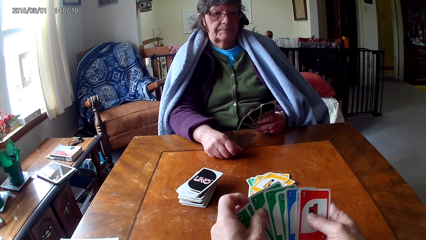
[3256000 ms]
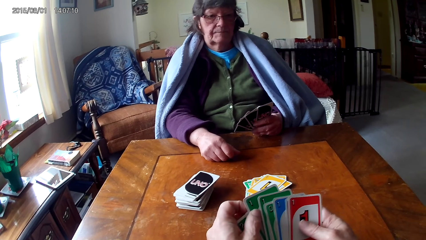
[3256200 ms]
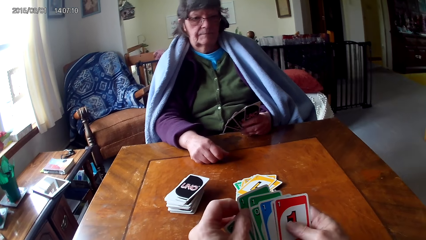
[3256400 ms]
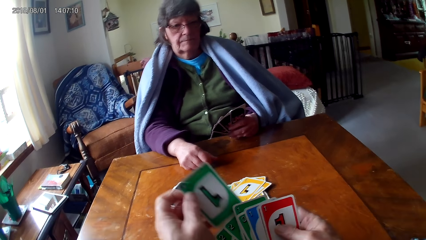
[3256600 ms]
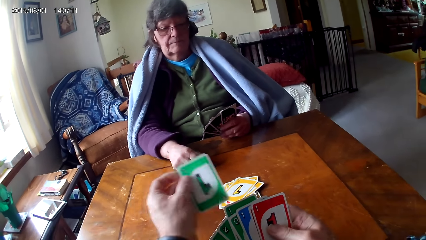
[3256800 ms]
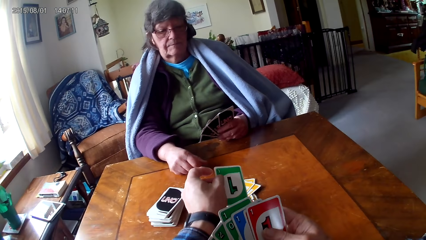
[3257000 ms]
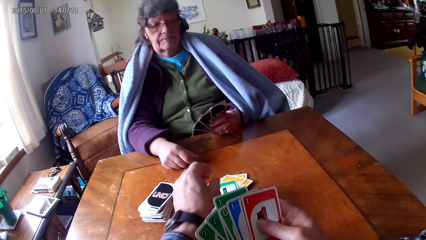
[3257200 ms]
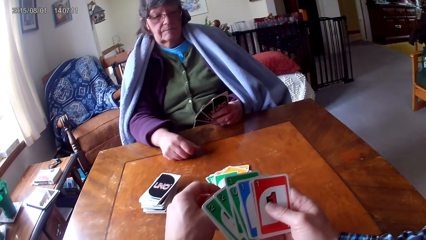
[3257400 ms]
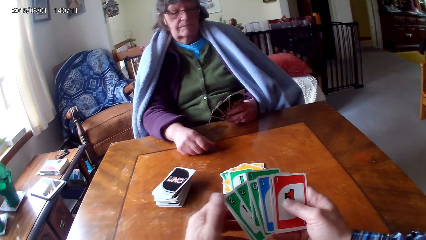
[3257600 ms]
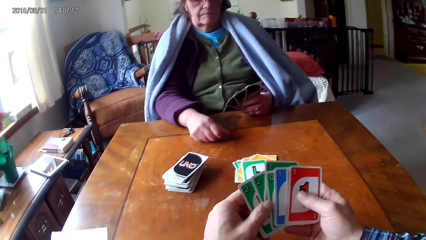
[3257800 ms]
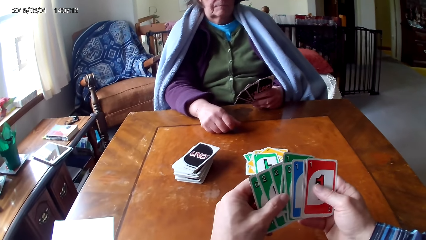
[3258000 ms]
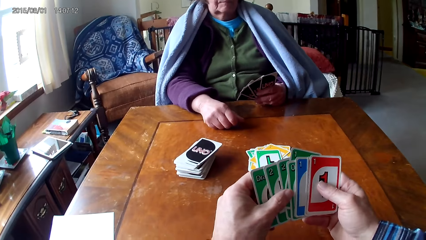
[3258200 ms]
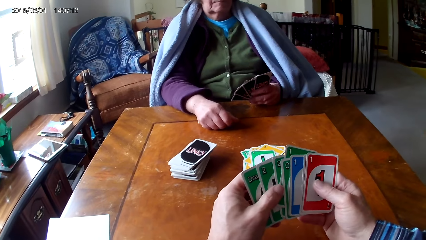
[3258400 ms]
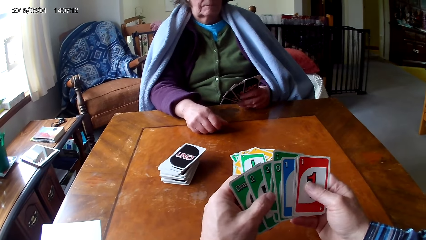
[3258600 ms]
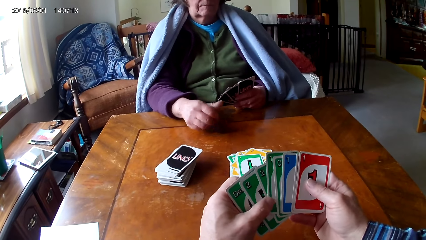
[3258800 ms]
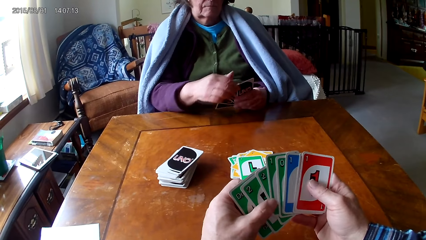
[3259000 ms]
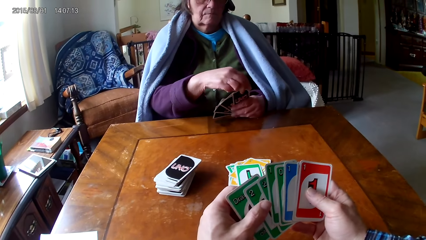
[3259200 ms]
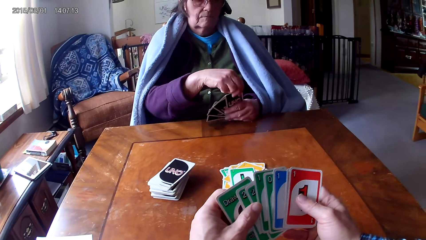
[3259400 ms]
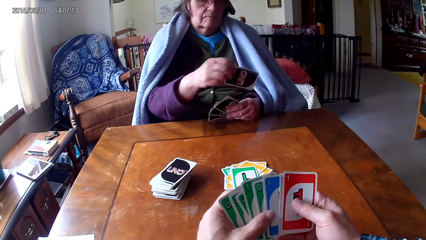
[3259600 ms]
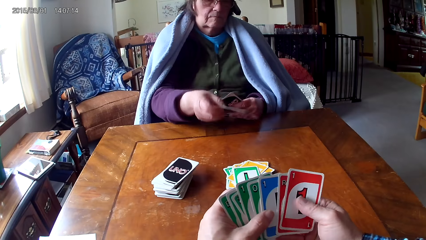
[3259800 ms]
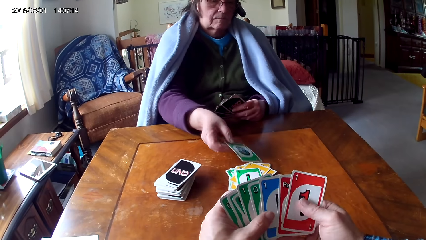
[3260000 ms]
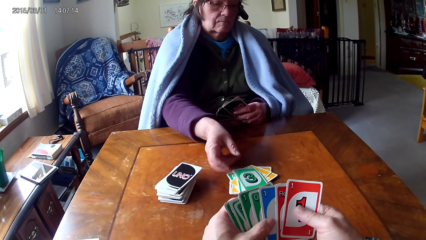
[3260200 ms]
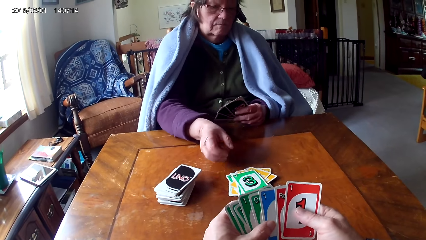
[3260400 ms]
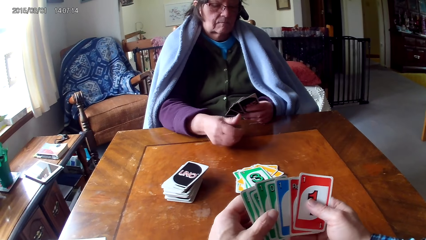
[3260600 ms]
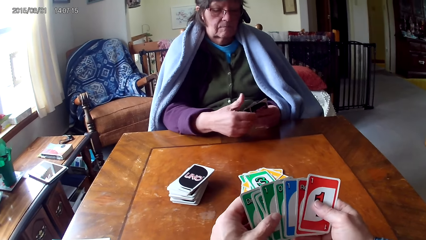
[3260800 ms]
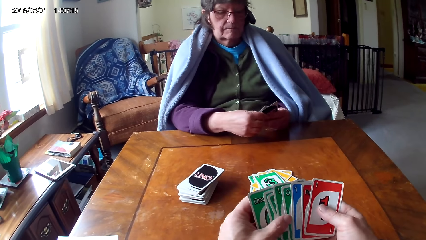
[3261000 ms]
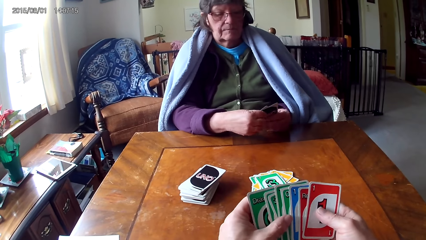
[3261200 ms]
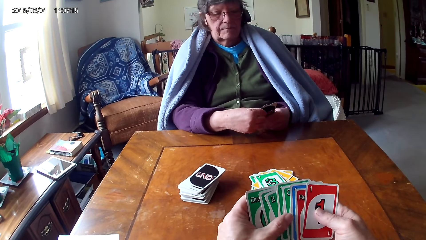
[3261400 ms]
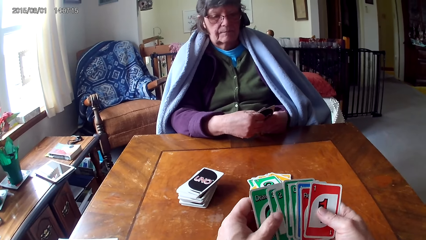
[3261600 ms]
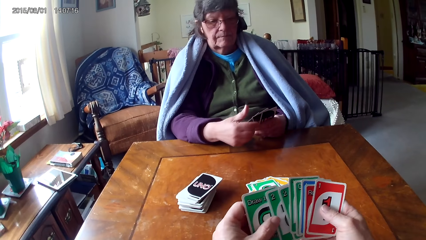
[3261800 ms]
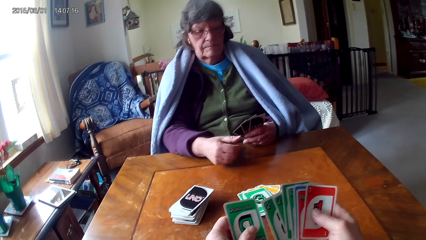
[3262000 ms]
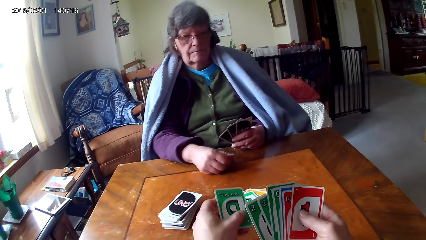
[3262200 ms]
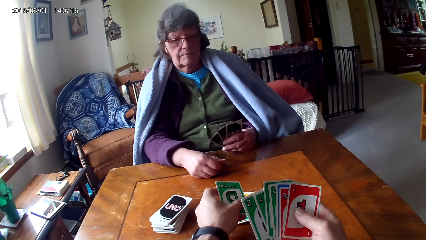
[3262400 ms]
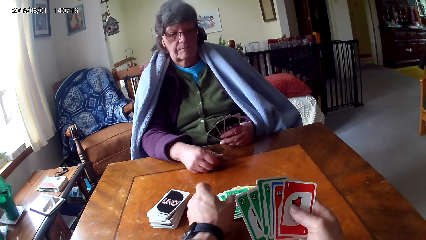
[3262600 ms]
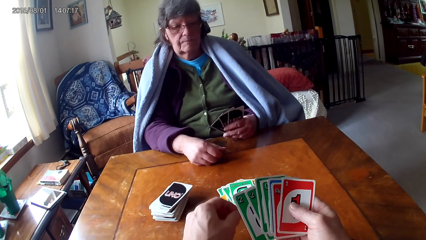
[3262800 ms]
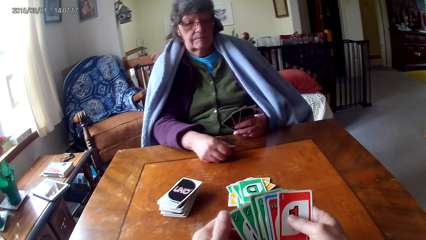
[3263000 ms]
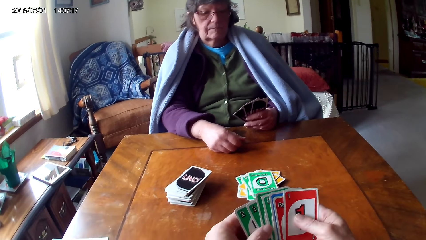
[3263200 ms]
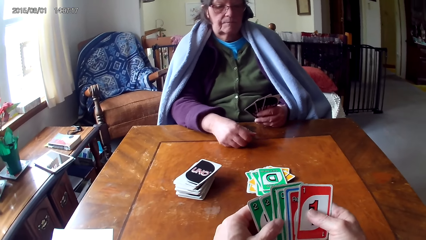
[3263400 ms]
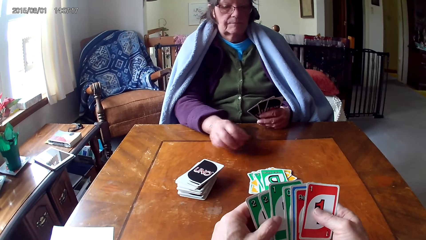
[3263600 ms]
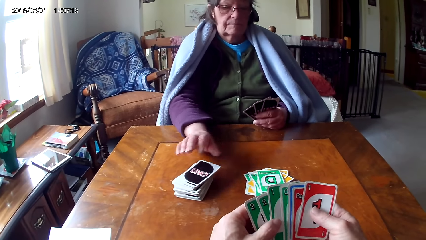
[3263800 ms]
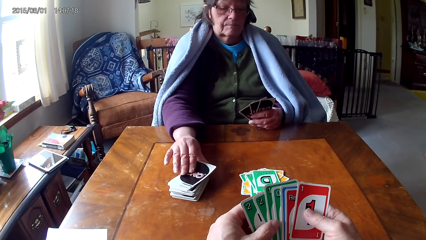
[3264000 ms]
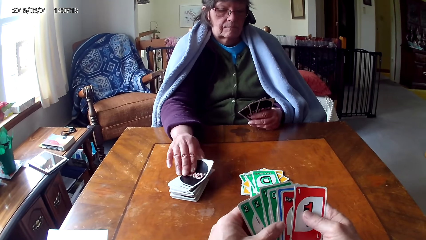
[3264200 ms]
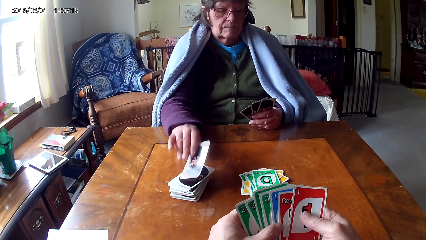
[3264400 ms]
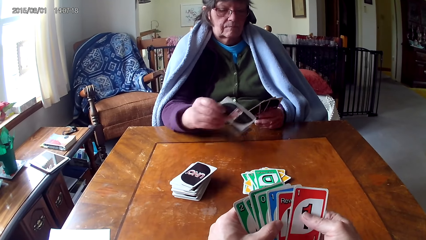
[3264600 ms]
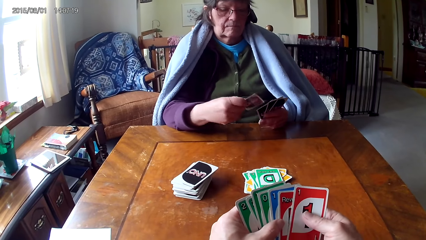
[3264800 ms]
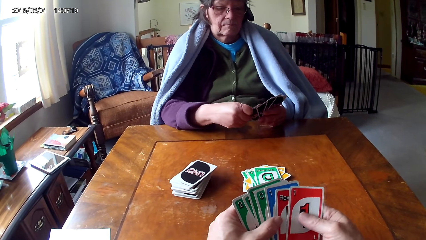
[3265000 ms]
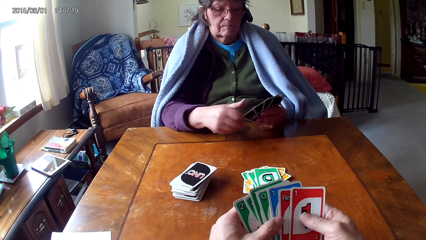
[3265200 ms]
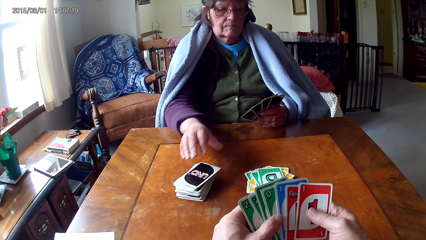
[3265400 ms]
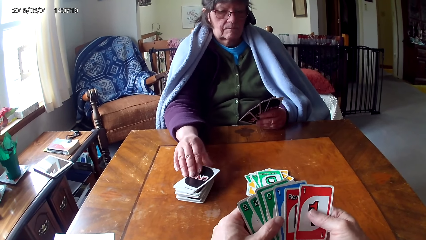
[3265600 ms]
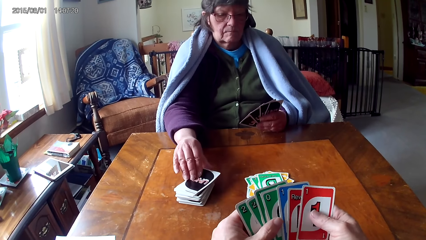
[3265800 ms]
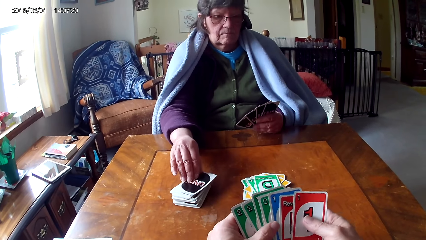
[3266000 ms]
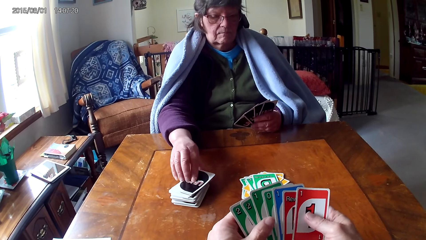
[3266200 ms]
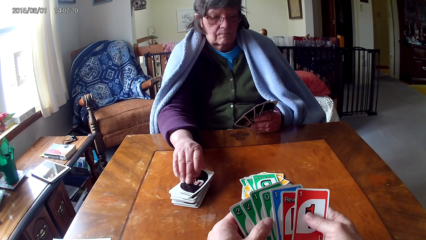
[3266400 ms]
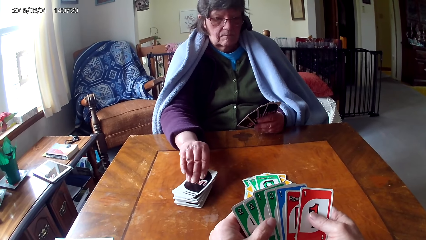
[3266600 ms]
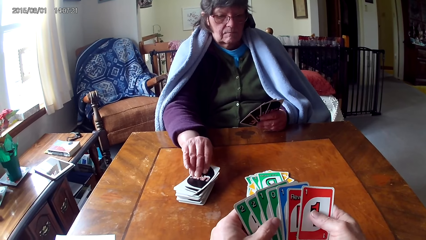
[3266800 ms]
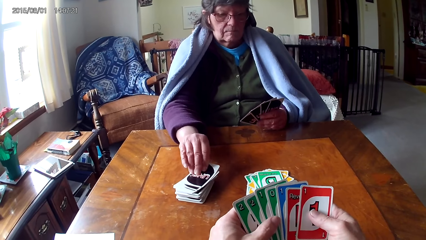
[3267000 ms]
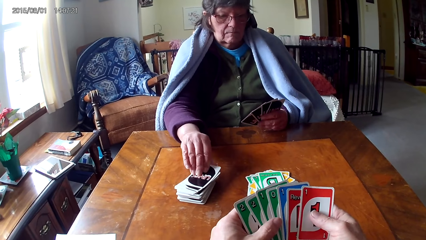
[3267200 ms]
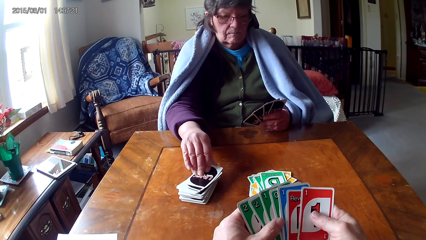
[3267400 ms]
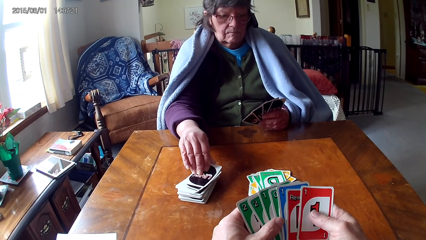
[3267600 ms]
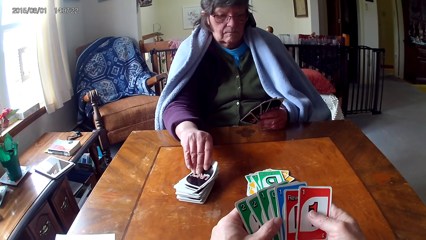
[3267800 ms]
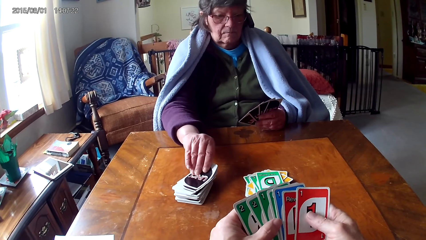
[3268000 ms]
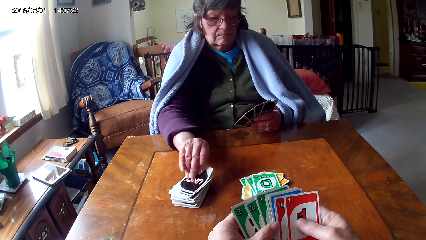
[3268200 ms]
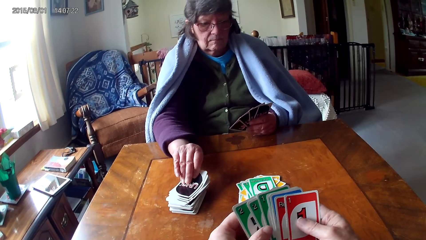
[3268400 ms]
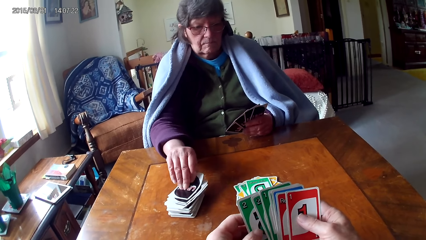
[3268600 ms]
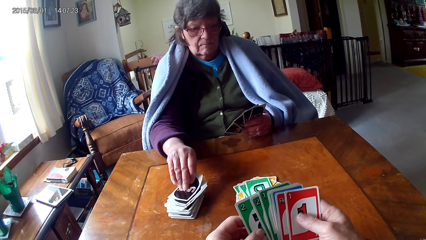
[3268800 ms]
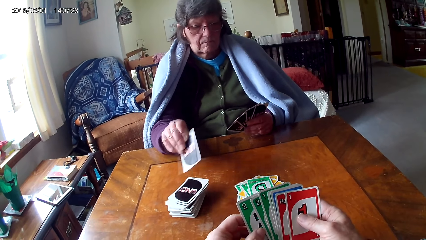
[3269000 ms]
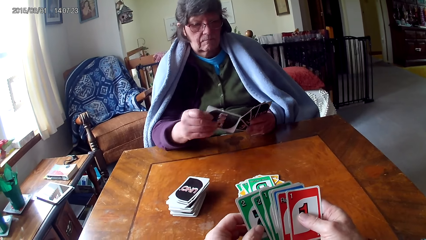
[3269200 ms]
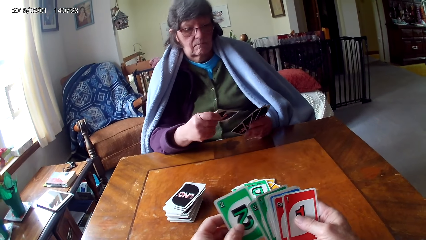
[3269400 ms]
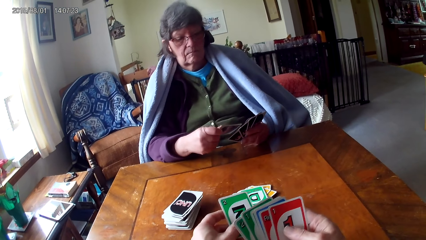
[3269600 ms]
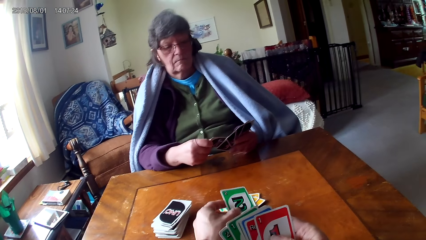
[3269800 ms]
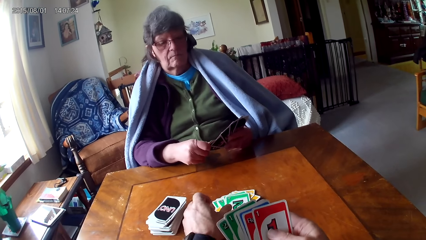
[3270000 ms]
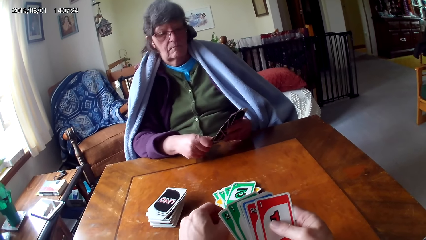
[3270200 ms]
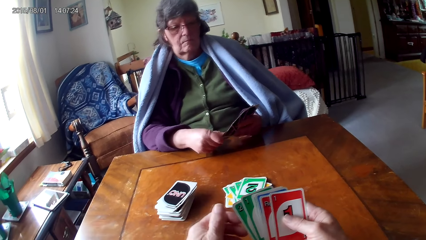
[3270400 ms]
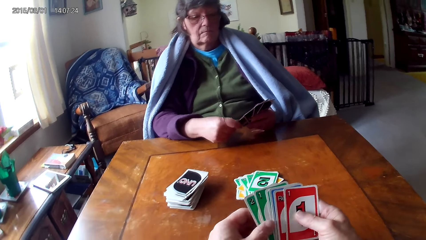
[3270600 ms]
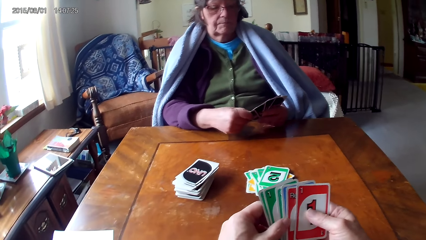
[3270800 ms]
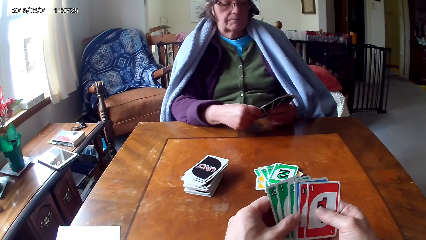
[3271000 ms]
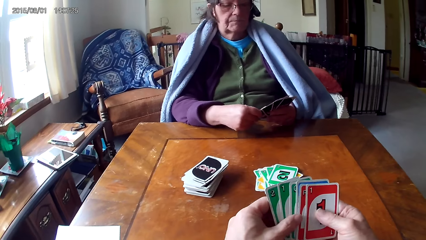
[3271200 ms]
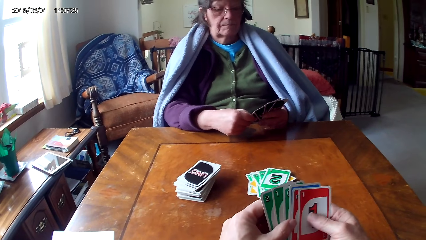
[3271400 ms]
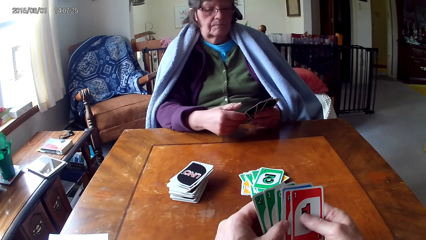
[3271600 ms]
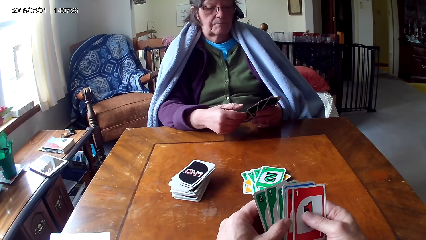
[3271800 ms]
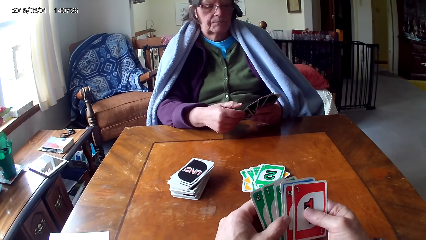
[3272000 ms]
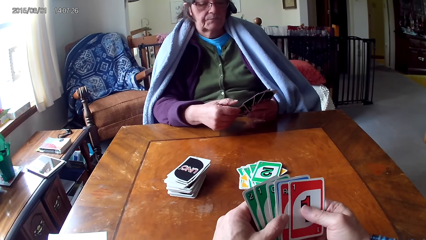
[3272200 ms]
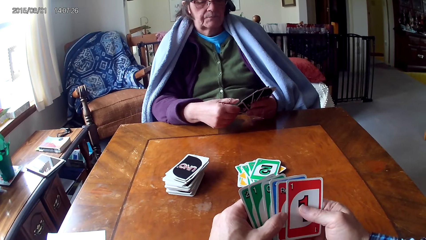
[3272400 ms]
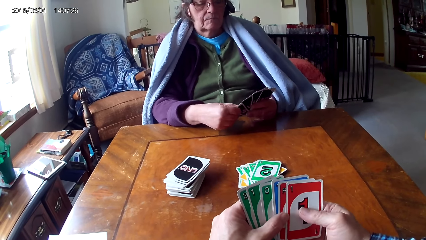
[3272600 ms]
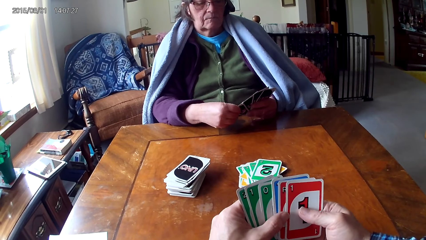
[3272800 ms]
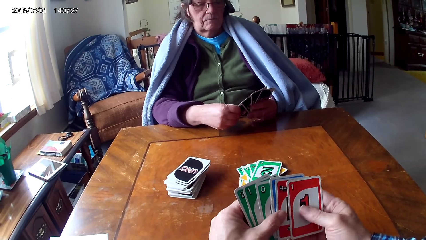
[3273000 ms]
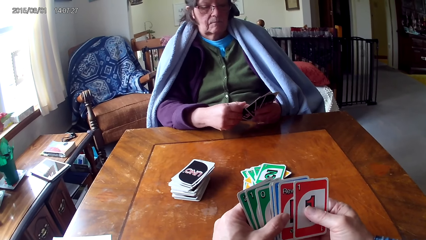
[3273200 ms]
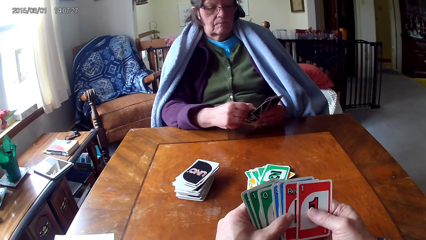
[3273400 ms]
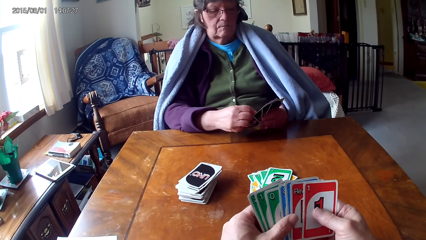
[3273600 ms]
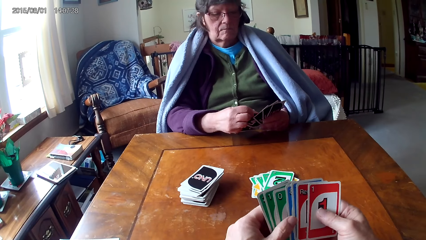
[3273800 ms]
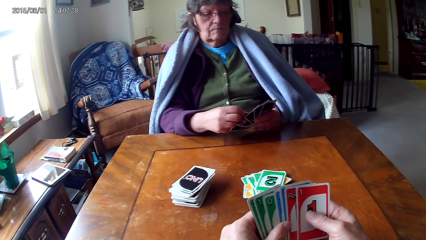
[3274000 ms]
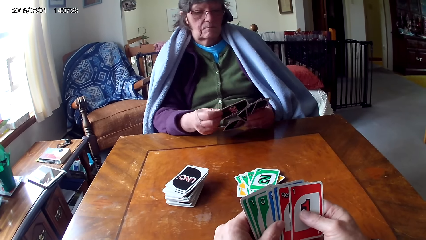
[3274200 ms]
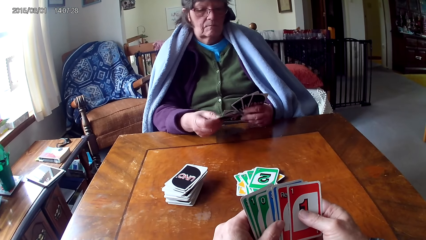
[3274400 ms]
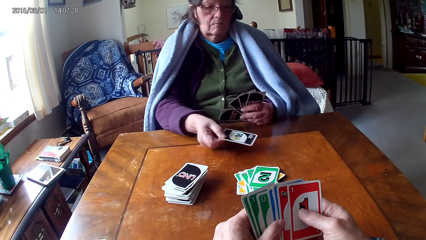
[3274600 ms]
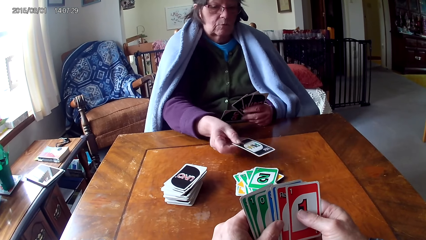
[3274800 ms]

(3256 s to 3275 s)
The camera wearer puts a card on the table. They look at the cards. They put a card down. They look at a person pick a card. They put a card on the table. They look at the cards.
